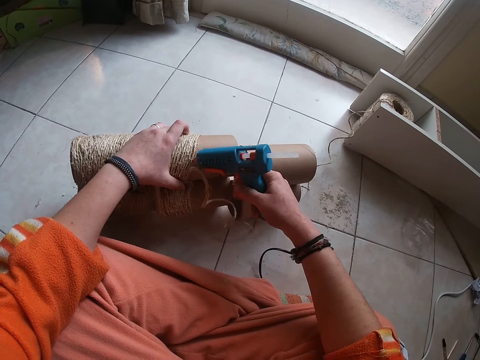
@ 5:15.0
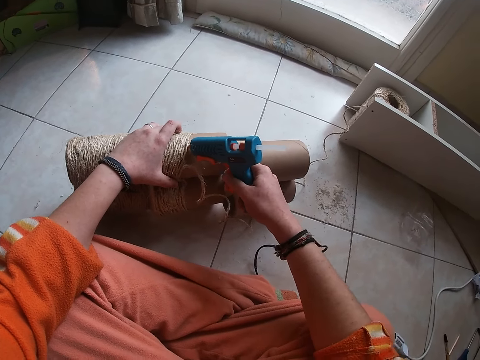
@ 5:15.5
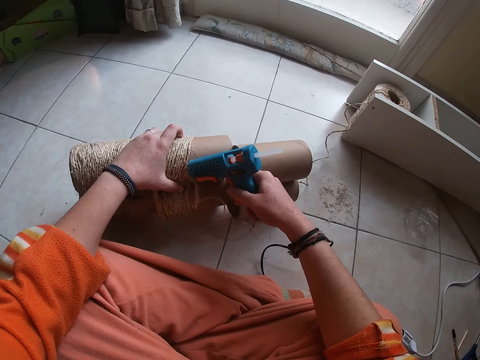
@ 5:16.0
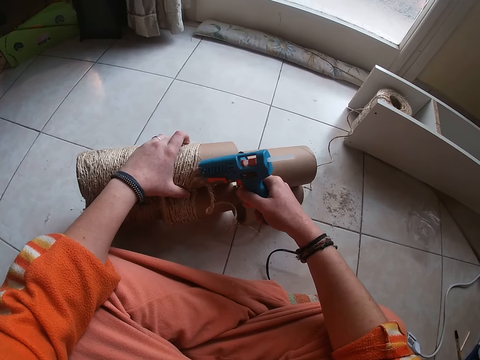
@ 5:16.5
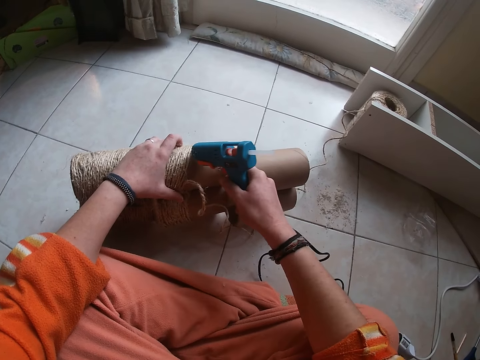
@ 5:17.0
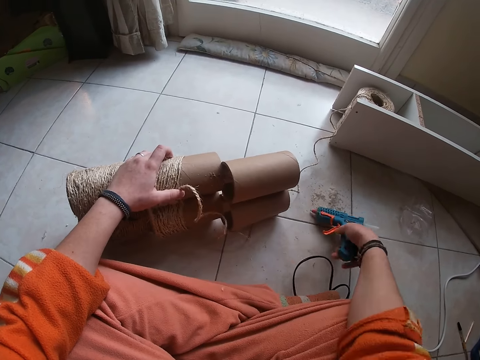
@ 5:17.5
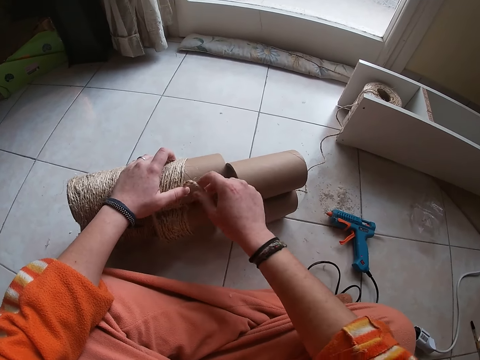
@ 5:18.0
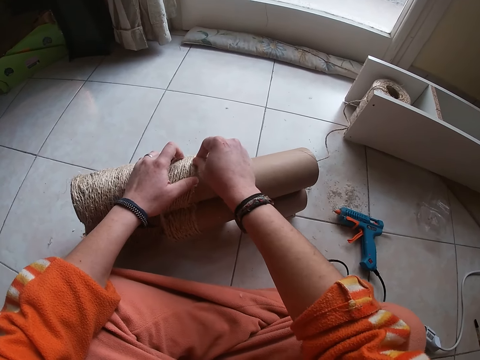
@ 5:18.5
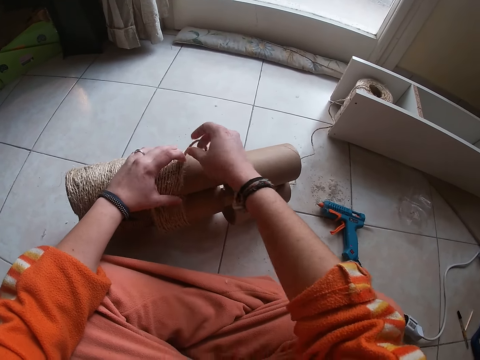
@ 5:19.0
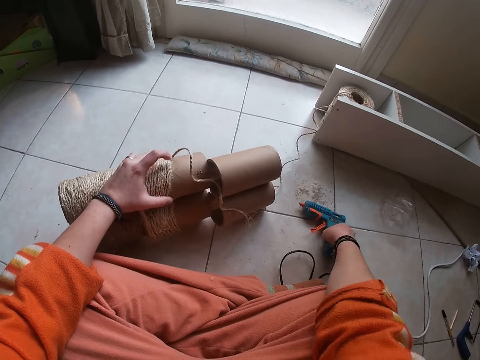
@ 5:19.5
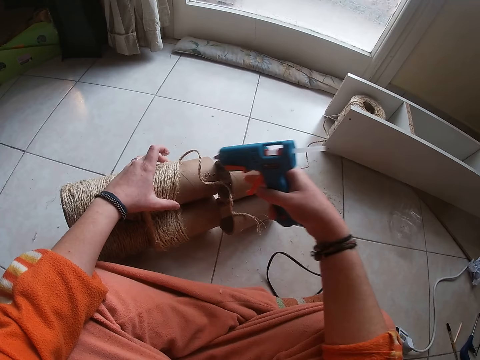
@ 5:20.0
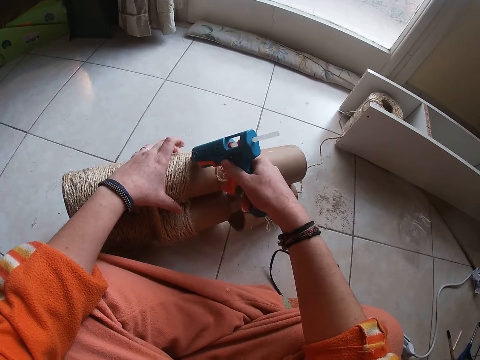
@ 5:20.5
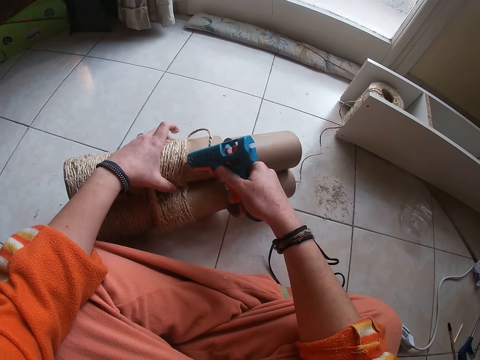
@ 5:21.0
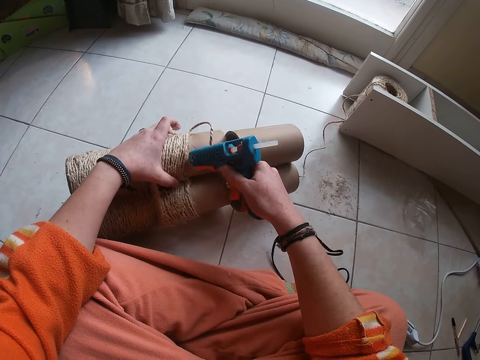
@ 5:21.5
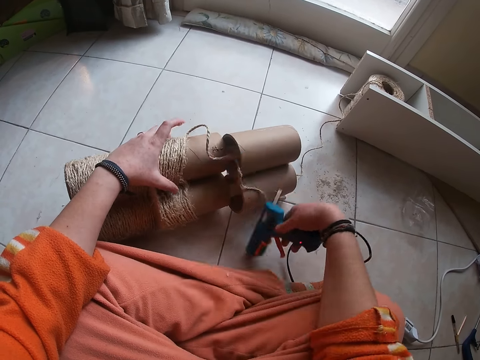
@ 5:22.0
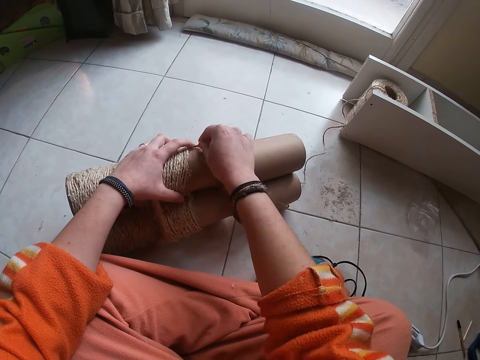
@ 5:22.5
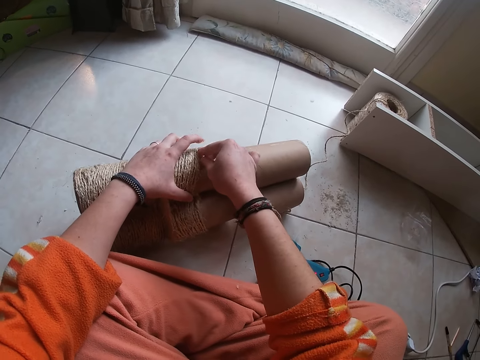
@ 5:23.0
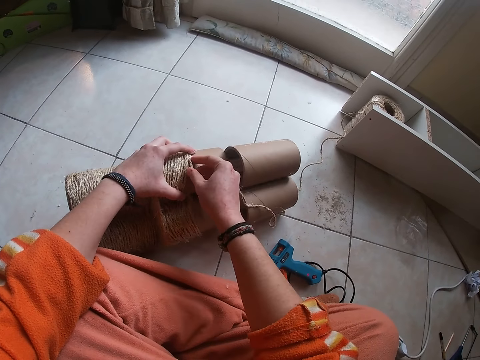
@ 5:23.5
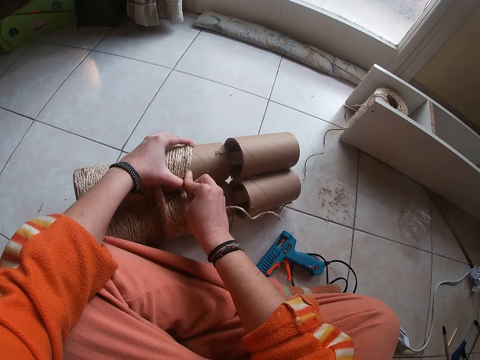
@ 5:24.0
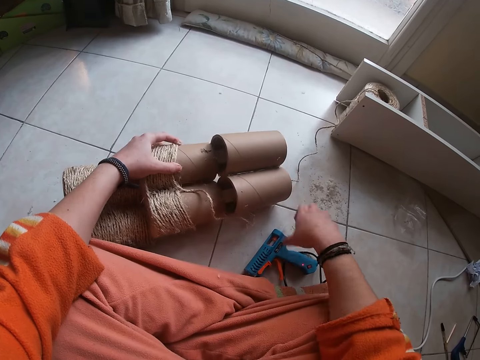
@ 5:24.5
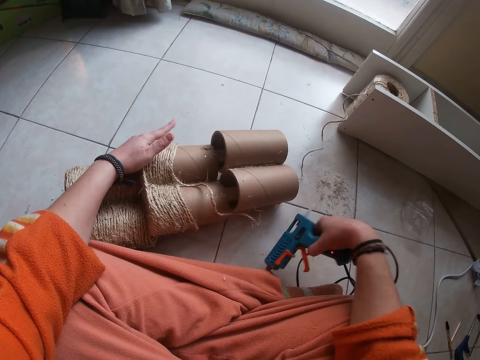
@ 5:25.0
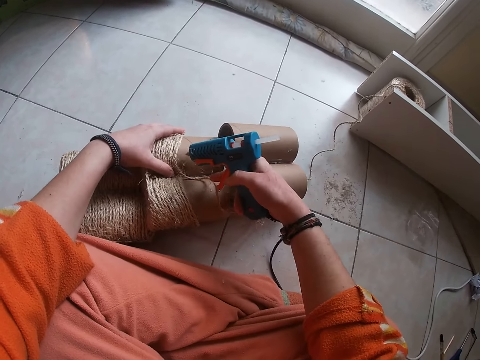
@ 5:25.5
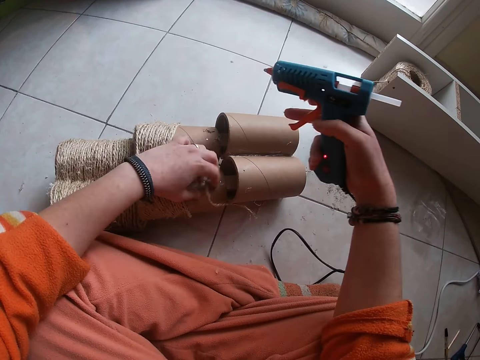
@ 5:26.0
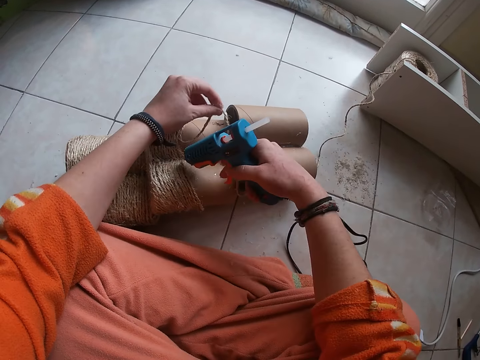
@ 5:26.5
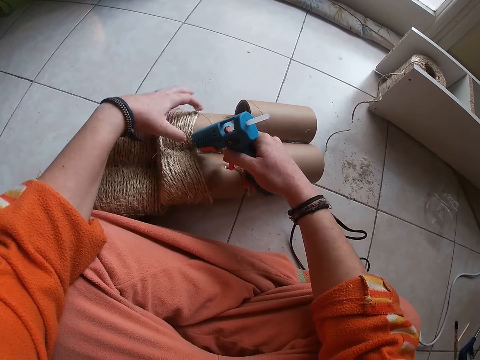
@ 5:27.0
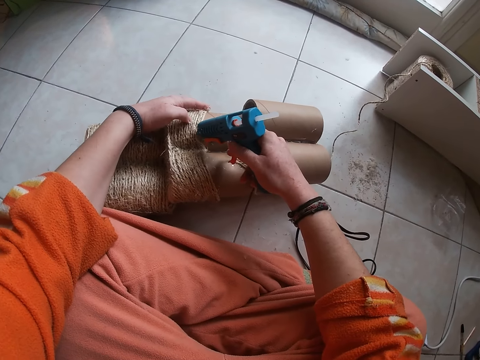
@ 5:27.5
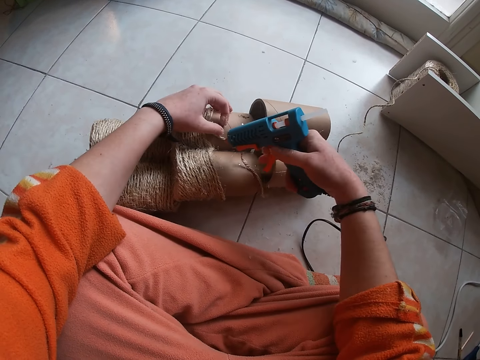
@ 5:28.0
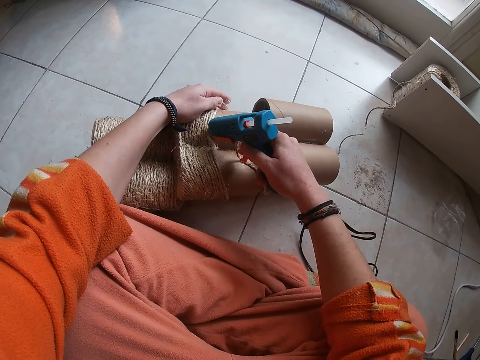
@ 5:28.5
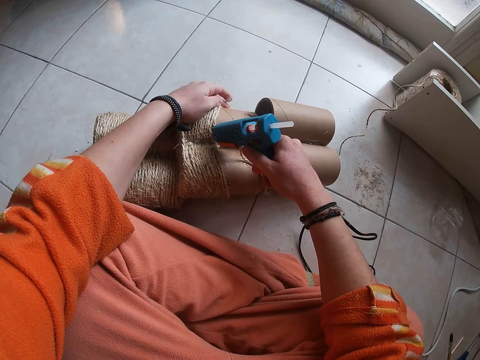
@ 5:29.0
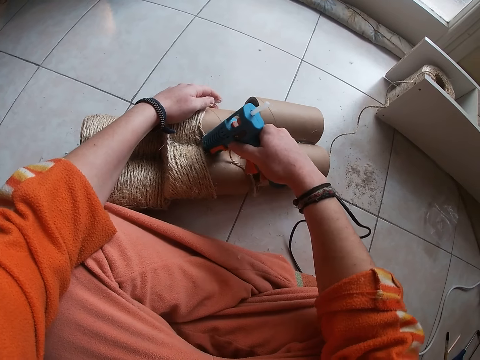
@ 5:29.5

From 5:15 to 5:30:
The camera wearer drops the hand driller or glue gun on the ground with his right hand. He ties the attached rope on the carton with his right hand. He aligns the rope with his hand on the module. He picks the hand driller from the ground with his right hand. He screws the carton with the hand driller in his right hand. He blows glue on the module with the glue gun. He drops the hand driller on the ground with his right hand. He ties the attached rope on the carton with his right hand. He aligns the rope with his hand on the module. He picks the hand driller from the ground with his right hand. He blows glue on the module with the glue gun. He screws the carton with the hand driller in his right hand. He adjusts the attached rope on the carton with his left hand. He screws the carton with the hand driller in his right hand.

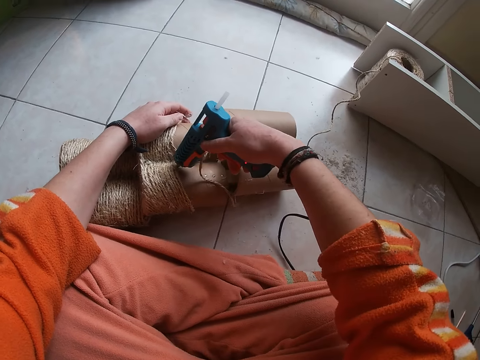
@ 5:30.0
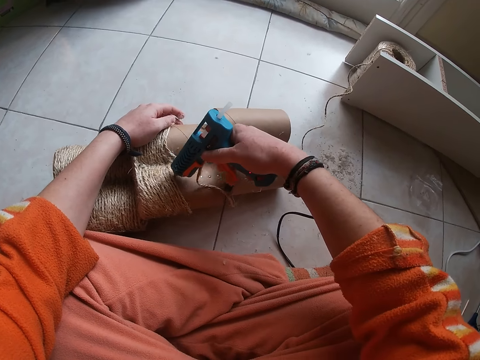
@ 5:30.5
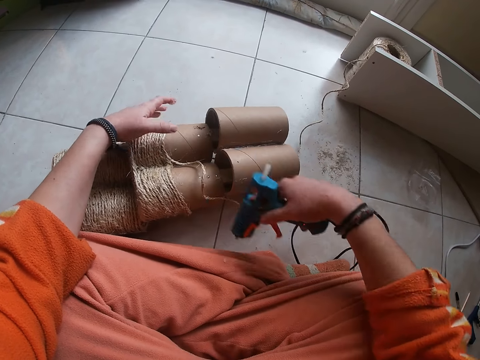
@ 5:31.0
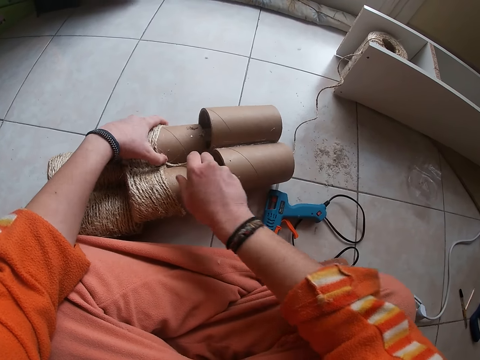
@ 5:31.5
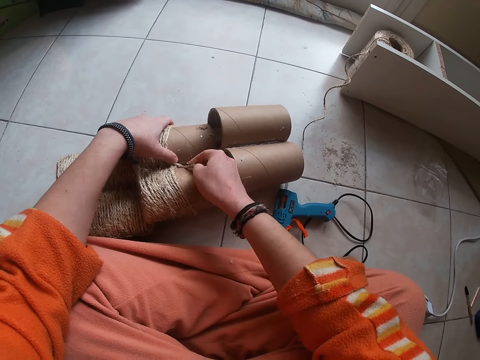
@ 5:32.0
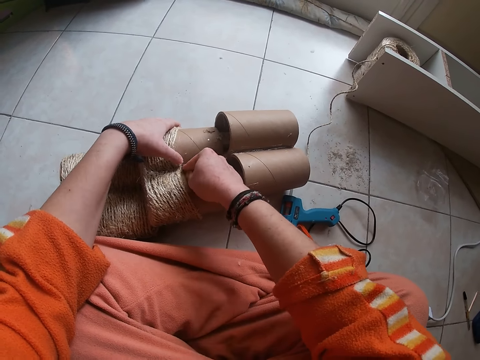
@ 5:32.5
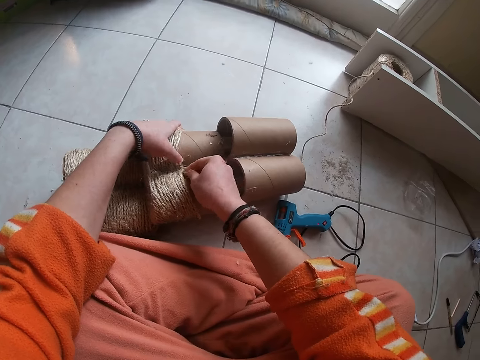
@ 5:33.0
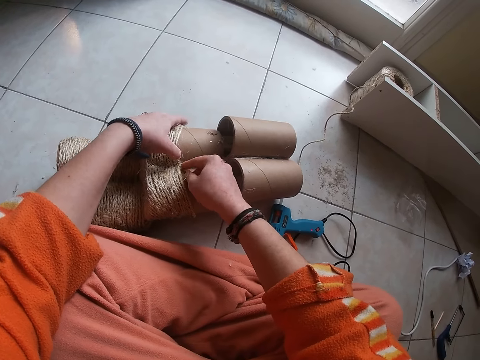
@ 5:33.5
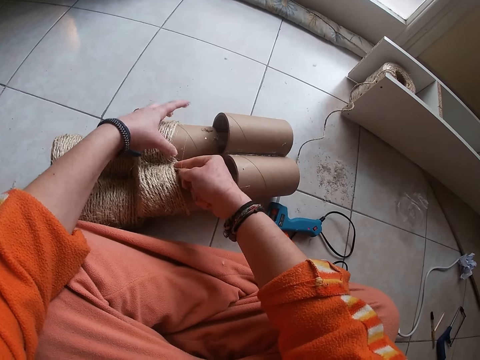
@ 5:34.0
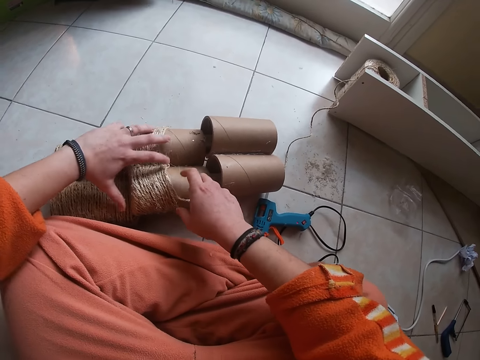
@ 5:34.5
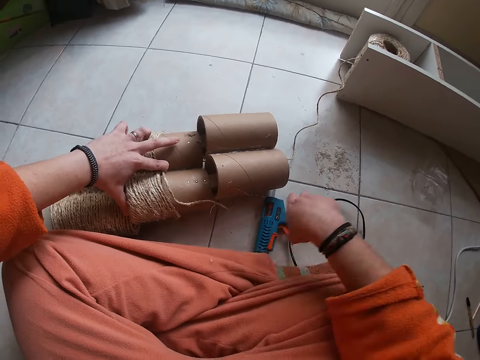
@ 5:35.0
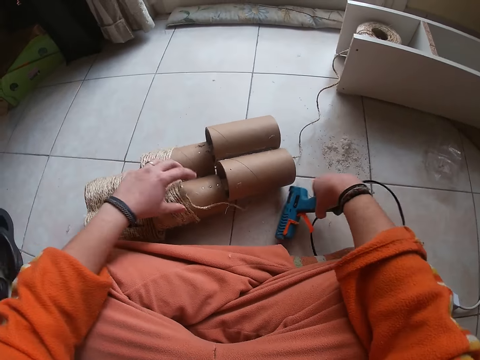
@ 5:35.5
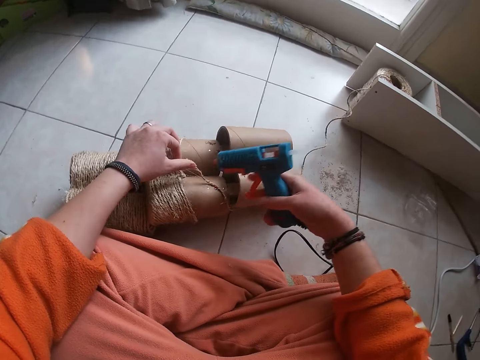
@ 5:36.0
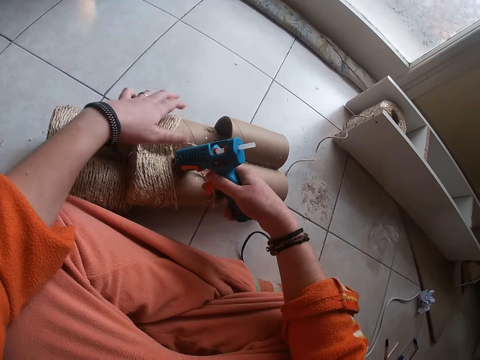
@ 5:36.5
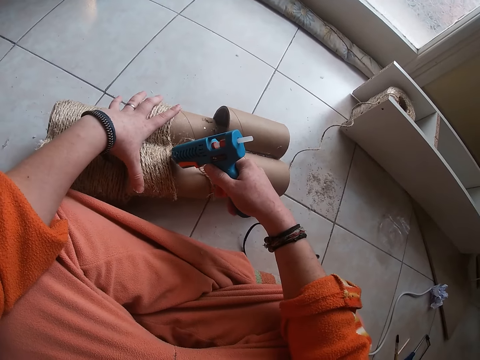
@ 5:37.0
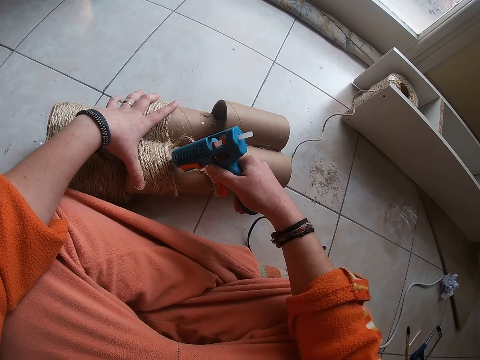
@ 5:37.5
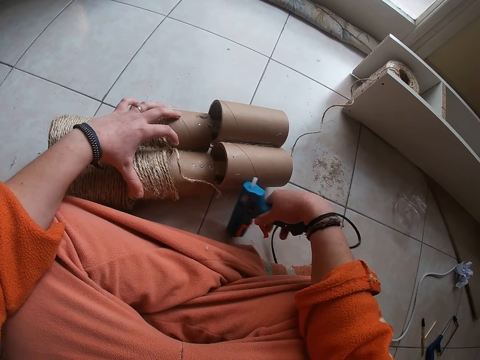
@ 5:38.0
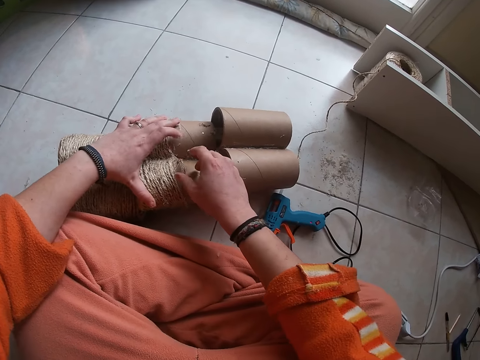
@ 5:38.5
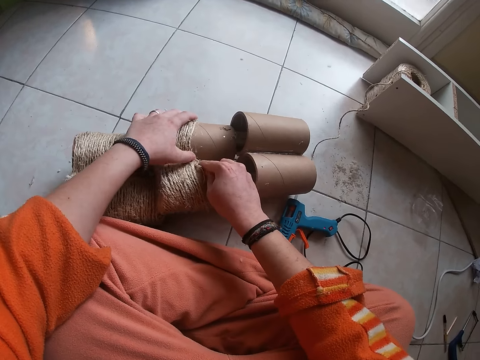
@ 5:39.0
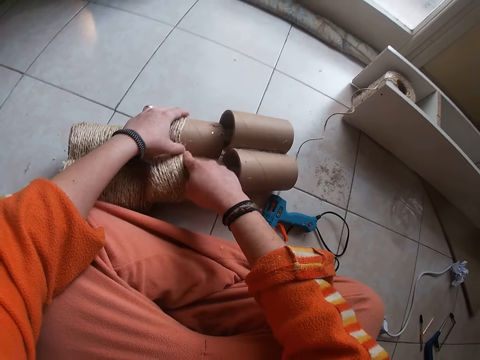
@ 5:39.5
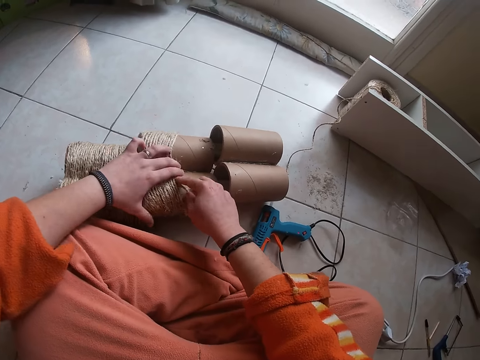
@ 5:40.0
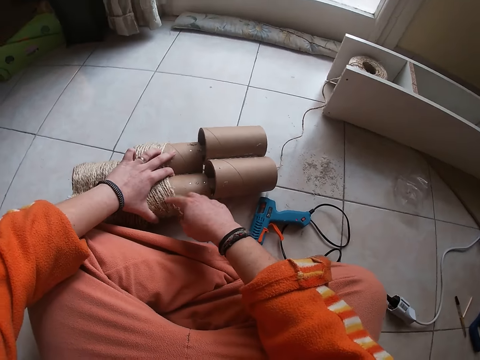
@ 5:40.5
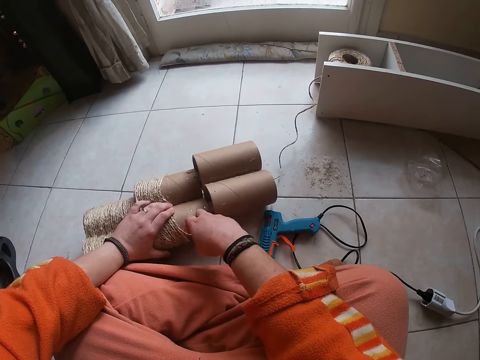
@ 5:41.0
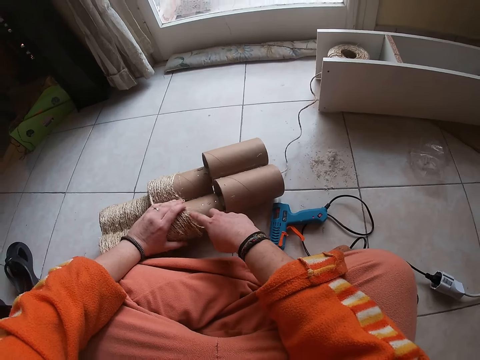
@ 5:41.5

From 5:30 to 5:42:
The camera wearer drops the hand driller or glue gun on the ground with his right hand. He ties the attached rope on the carton with his right hand. He aligns the rope with his hand on the module. He picks the hand driller from the ground with his right hand. He adjusts the attached rope on the carton with his left hand. He screws the carton with the hand driller in his right hand. He blows glue on the module with the glue gun. He drops the hand driller on the ground with his right hand. He ties the attached rope on the carton with his right hand. He aligns the rope with his hand on the module.
